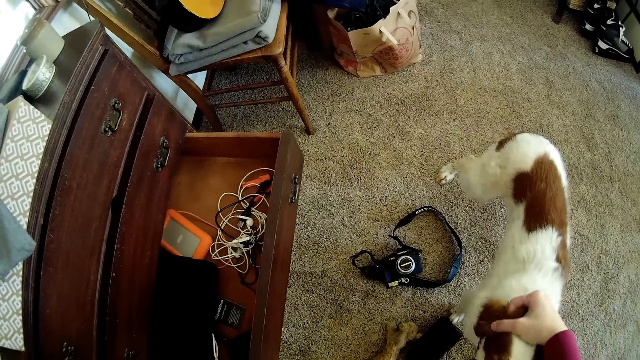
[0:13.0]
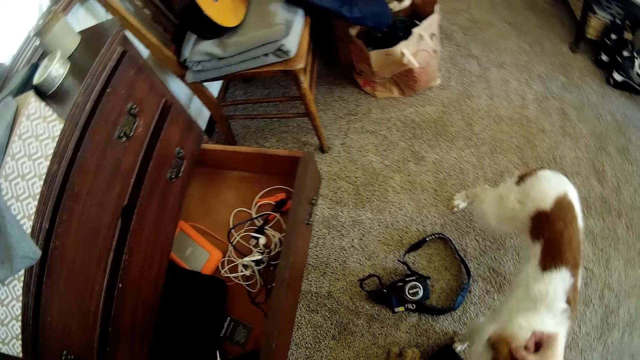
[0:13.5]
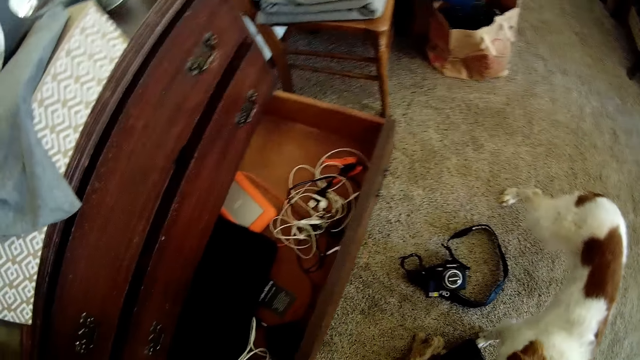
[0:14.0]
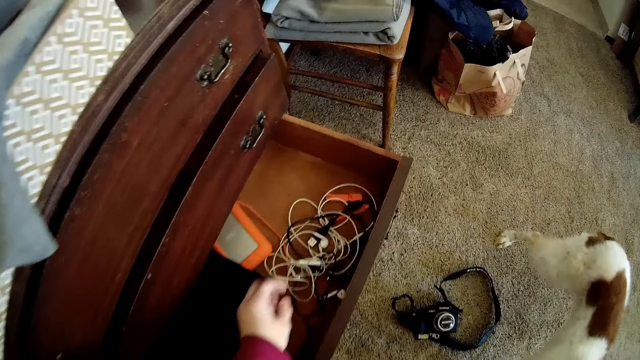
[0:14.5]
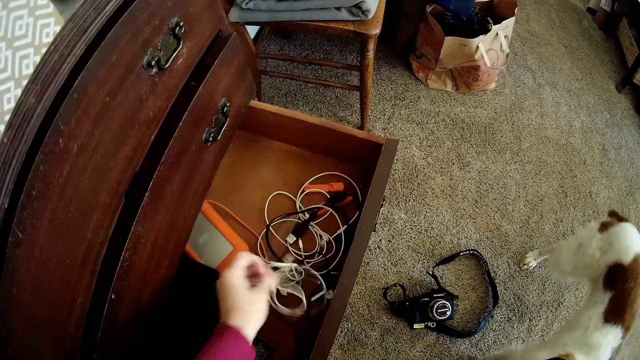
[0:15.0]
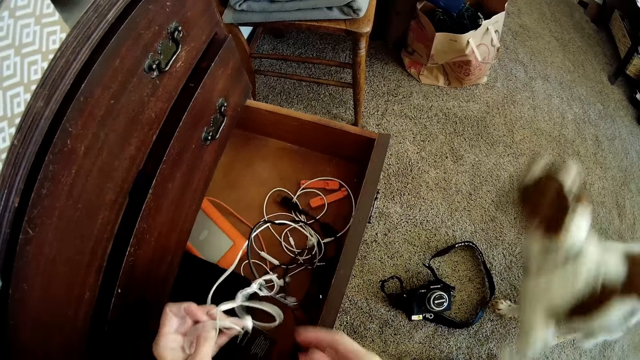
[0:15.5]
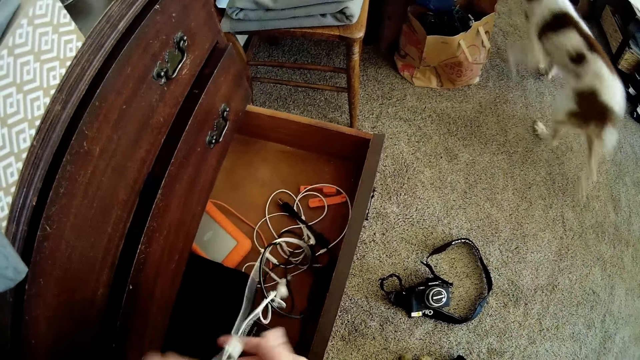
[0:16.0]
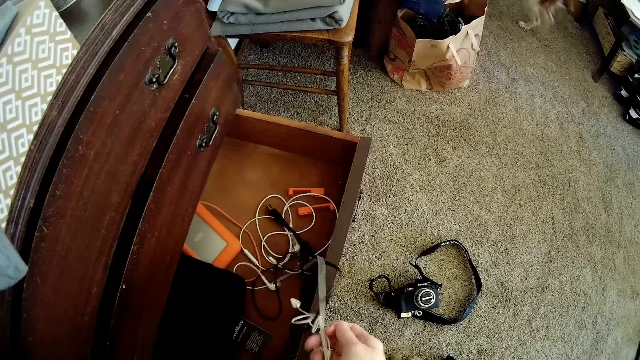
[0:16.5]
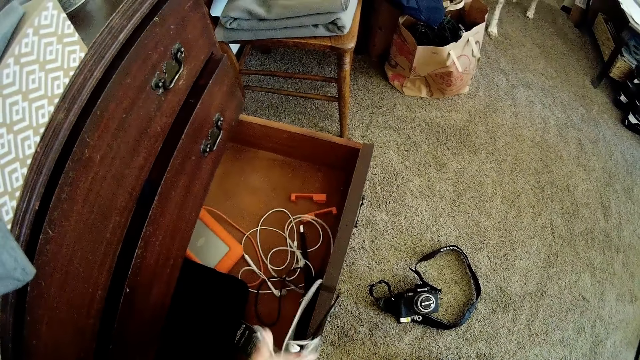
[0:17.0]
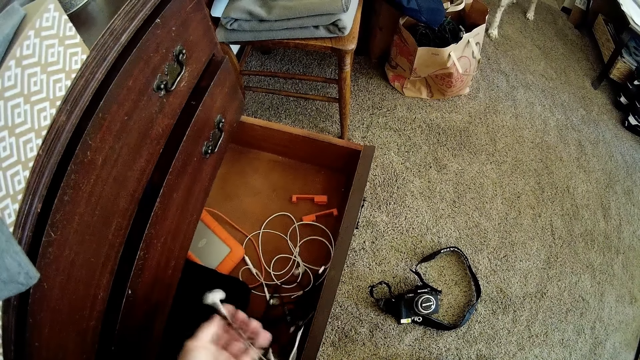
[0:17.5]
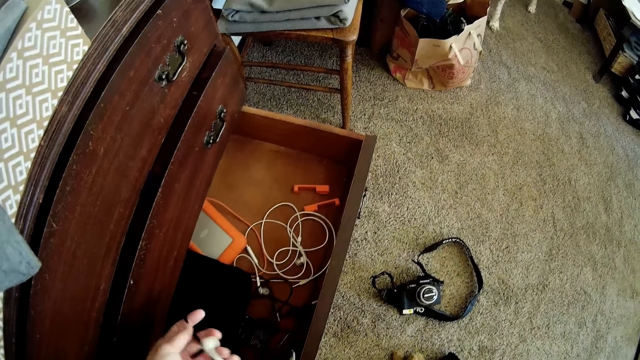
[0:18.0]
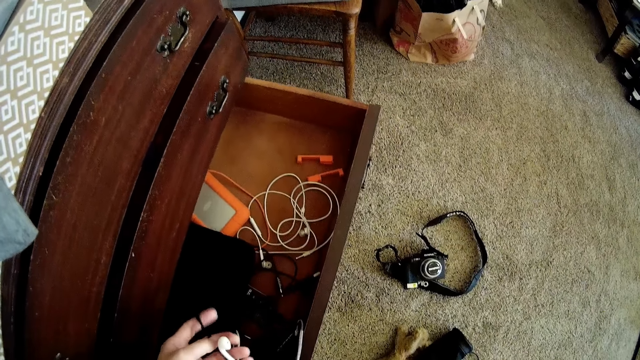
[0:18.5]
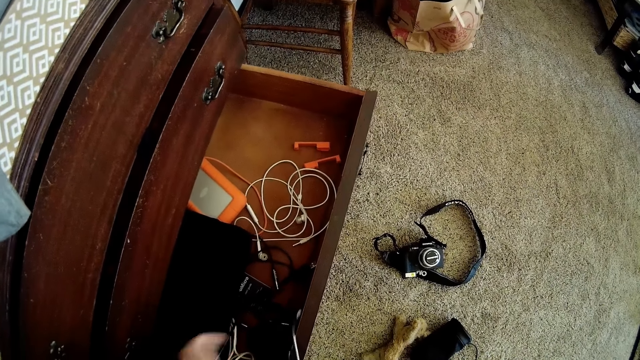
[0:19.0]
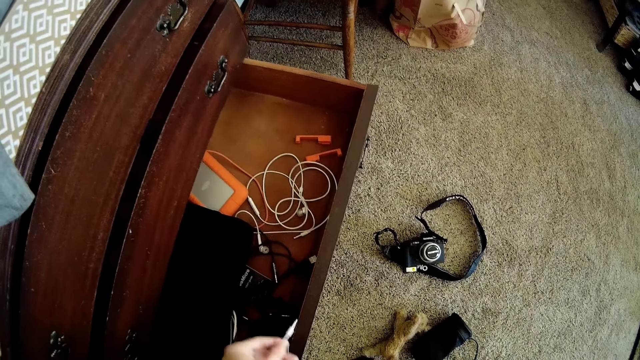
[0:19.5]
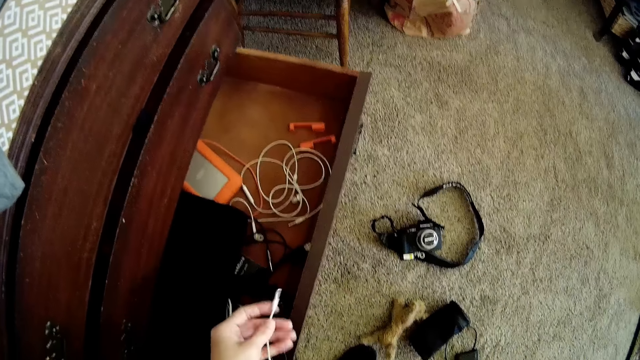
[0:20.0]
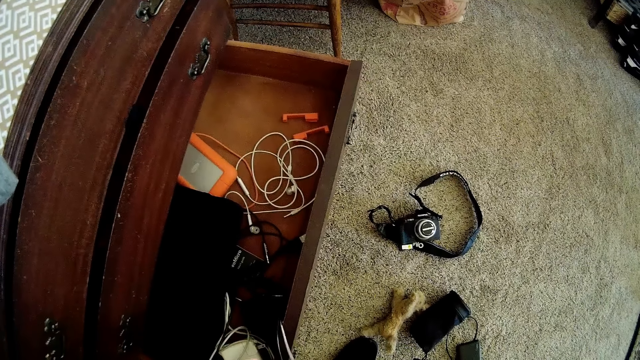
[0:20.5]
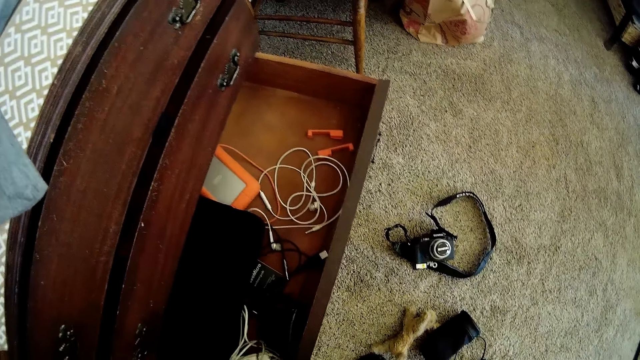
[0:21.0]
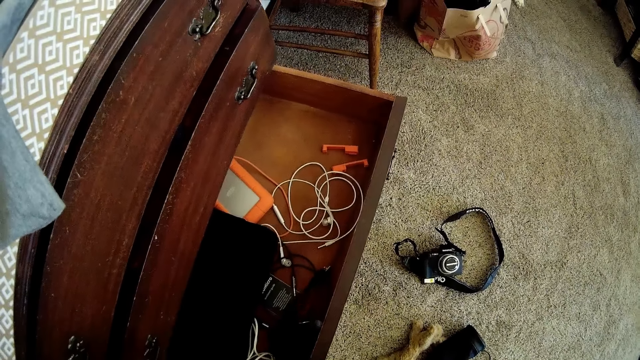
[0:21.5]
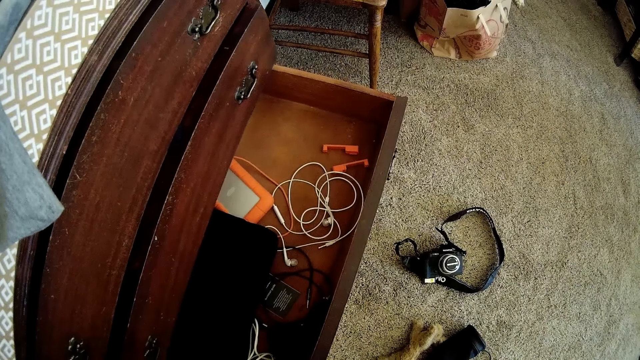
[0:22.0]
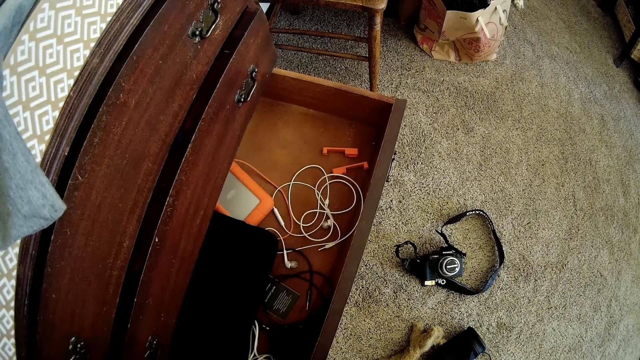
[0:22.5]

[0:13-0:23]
The camera wearer picks an earpiece or earbuds from a drawer with her left hand. She holds the earbuds with both hands.

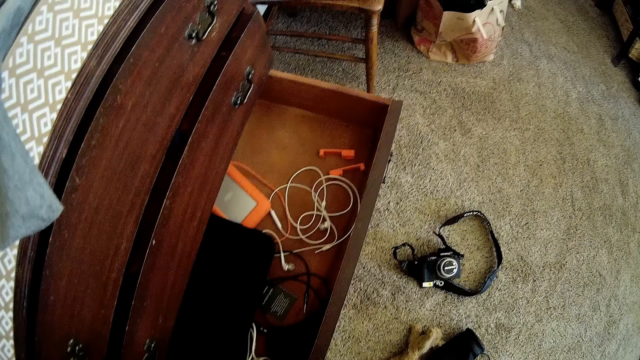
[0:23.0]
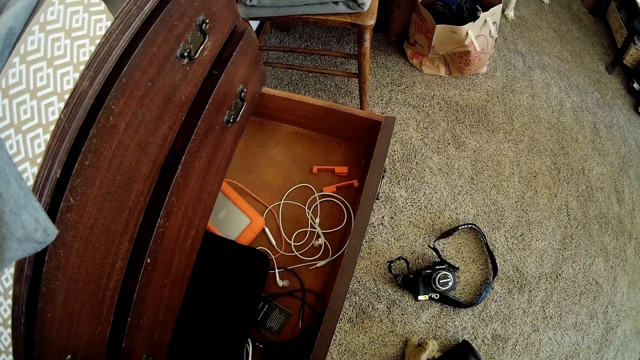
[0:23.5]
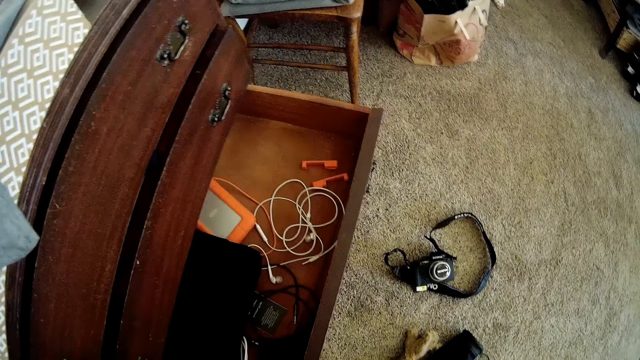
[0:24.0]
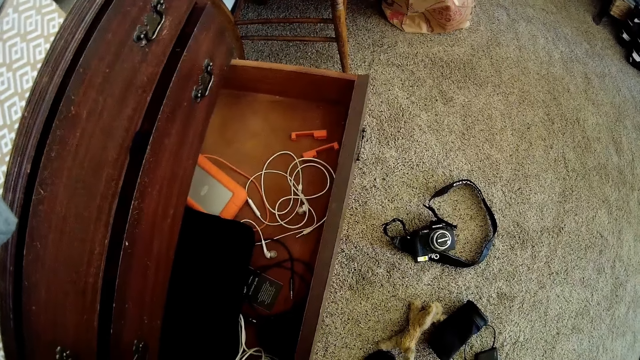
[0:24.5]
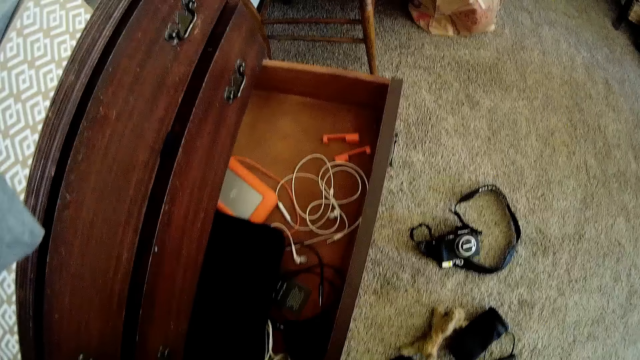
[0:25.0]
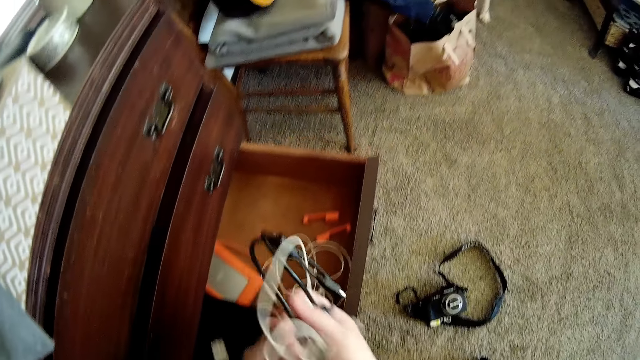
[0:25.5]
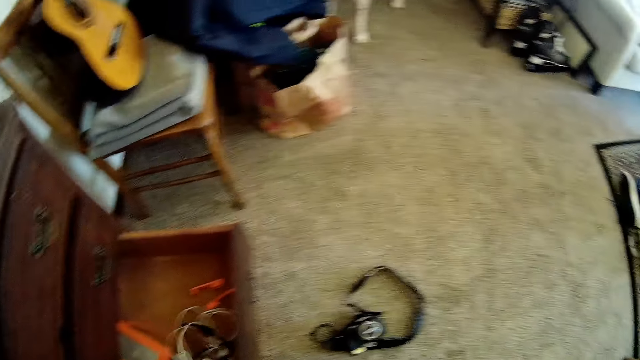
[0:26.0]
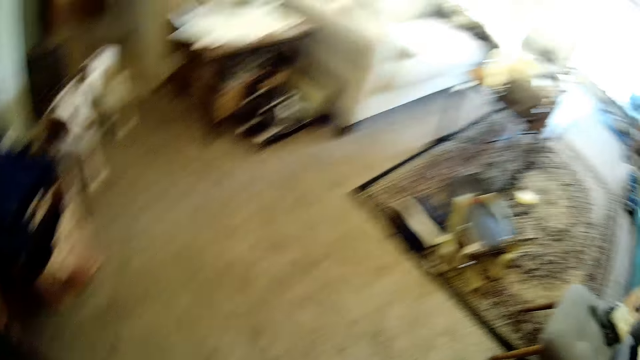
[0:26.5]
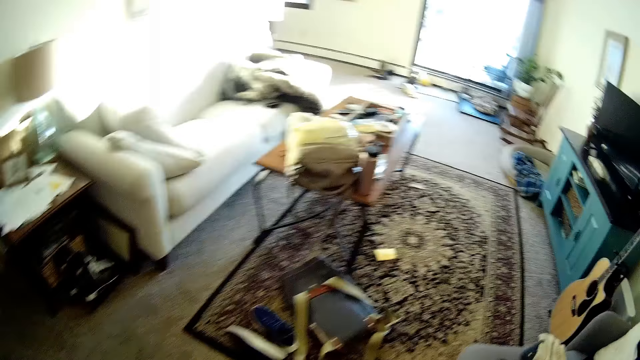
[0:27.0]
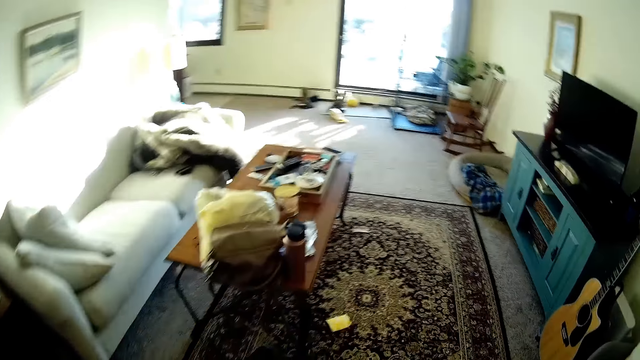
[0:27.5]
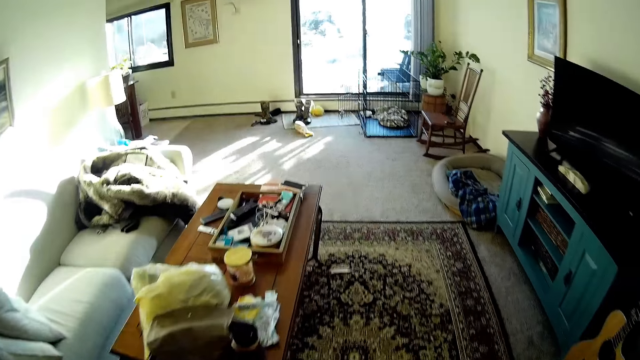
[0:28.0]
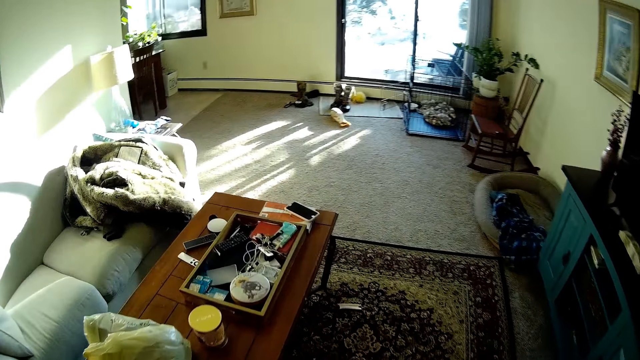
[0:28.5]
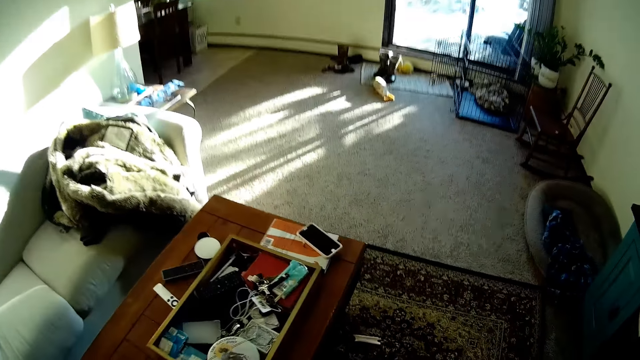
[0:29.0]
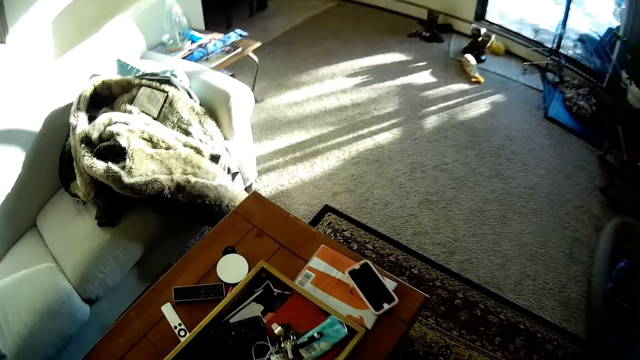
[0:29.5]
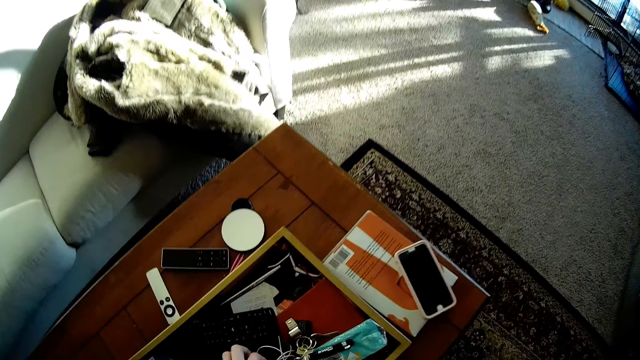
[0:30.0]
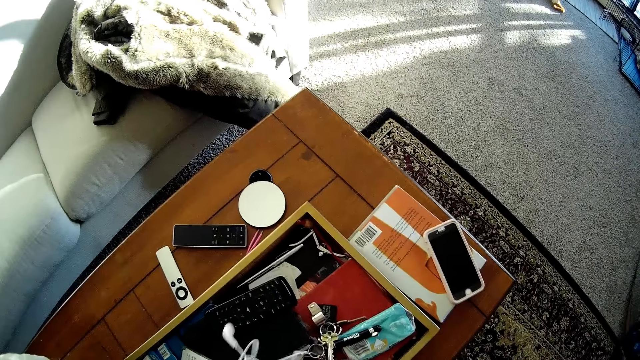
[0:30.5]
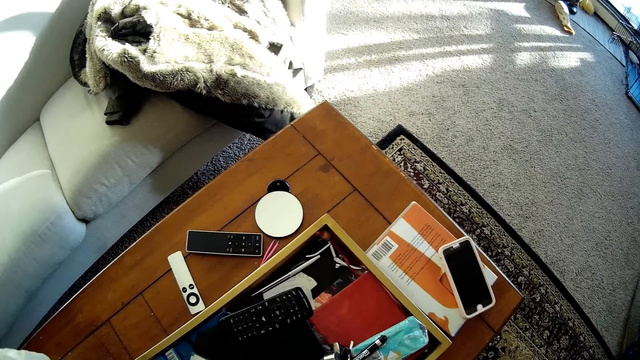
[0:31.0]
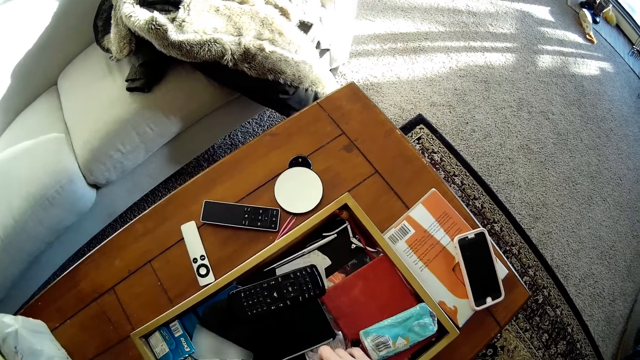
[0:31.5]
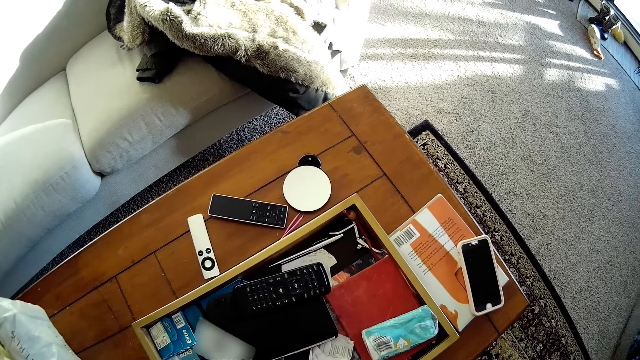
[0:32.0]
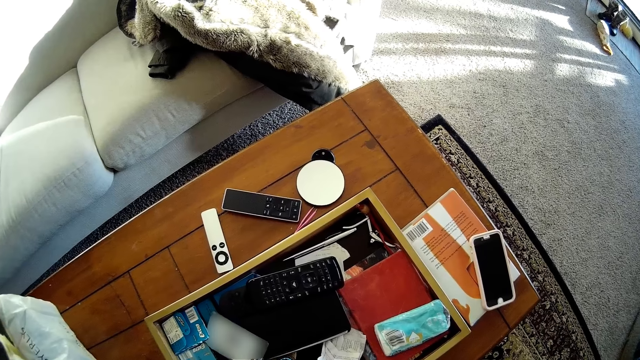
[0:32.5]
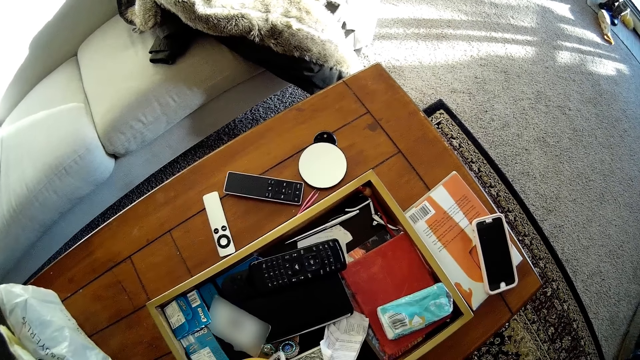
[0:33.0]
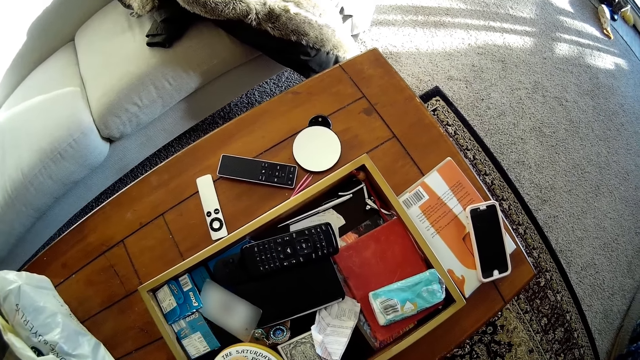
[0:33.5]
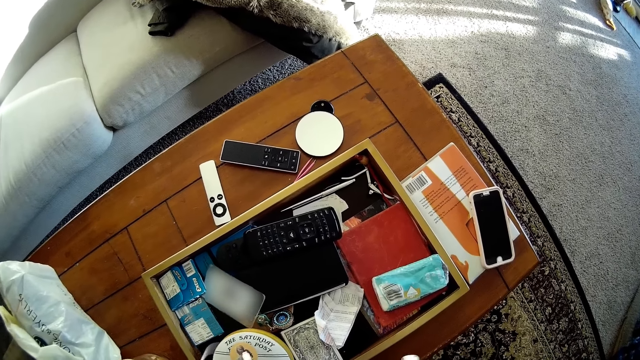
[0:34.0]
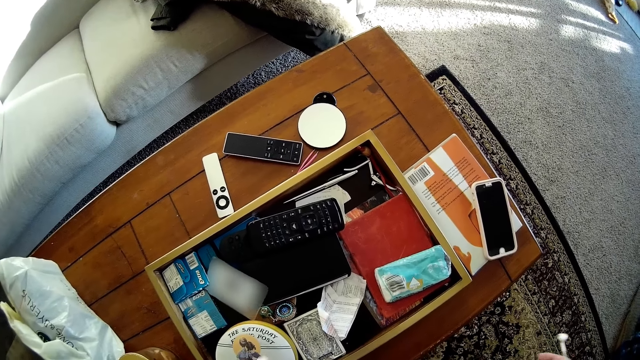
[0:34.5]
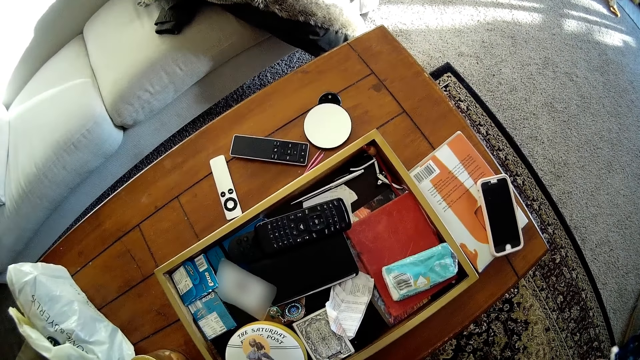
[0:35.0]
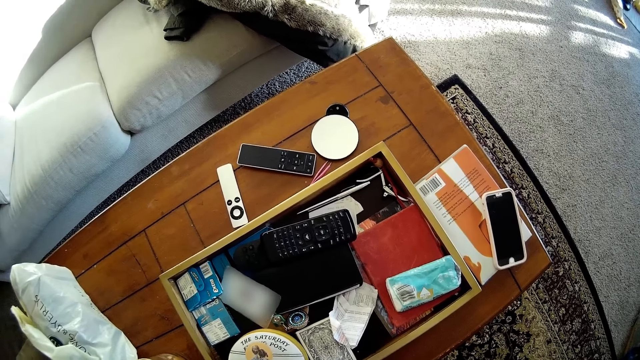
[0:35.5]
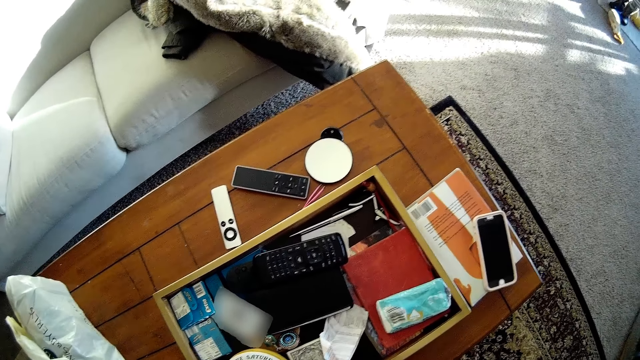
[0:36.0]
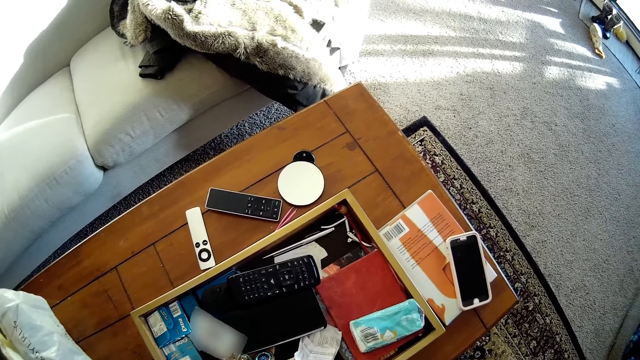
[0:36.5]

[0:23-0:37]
The camera wearer drops the earpiece or earbuds into the drawer. She walks towards the table. She picks an earpiece on the table with her left hand. She stretches the earbud with both hands.
